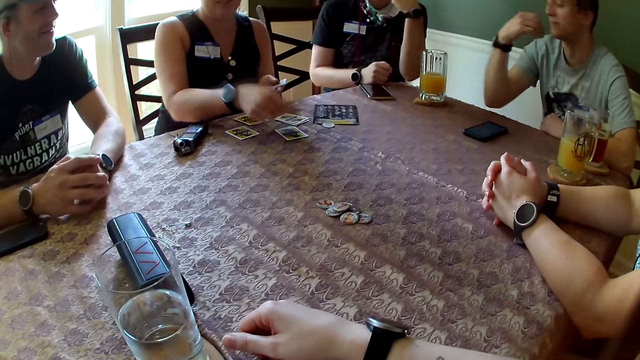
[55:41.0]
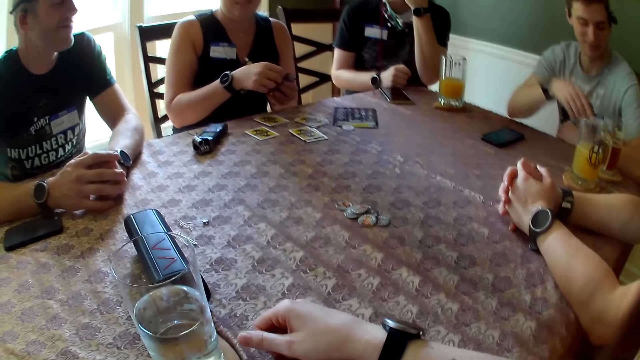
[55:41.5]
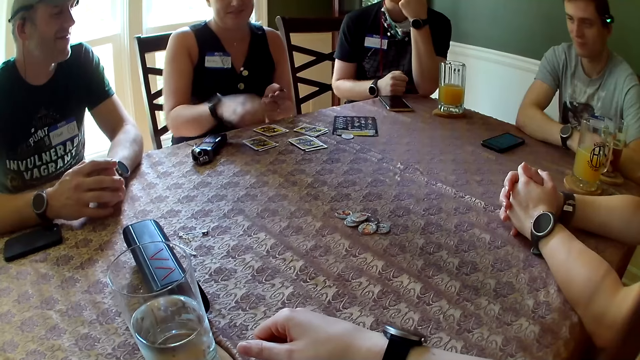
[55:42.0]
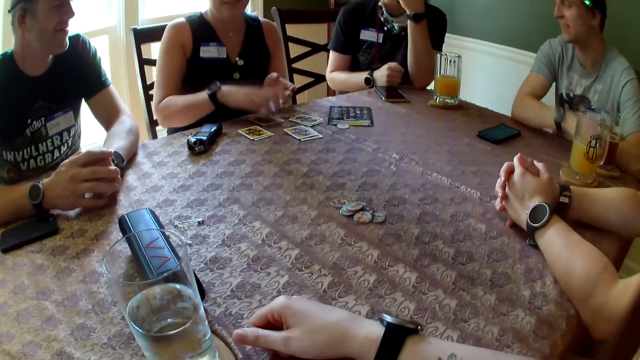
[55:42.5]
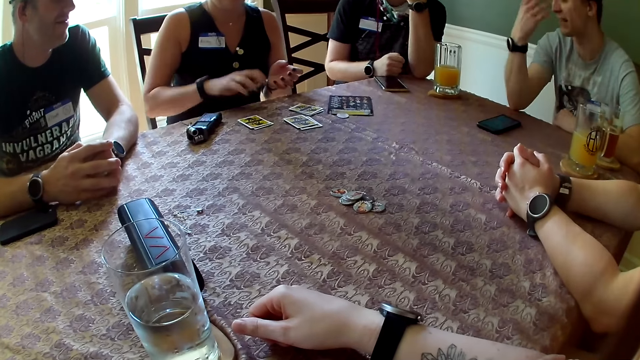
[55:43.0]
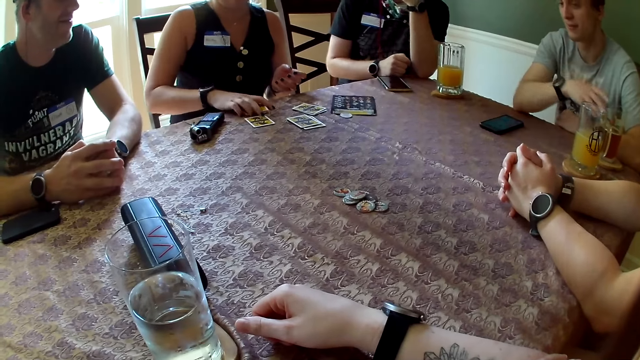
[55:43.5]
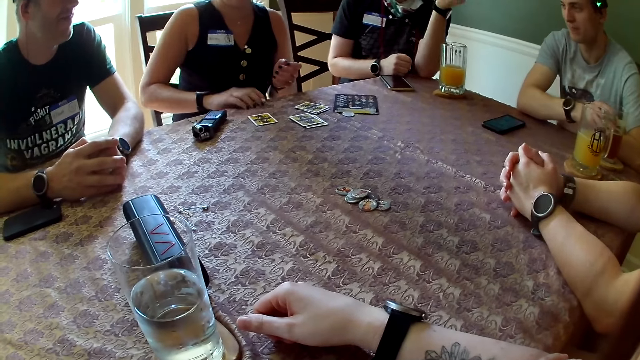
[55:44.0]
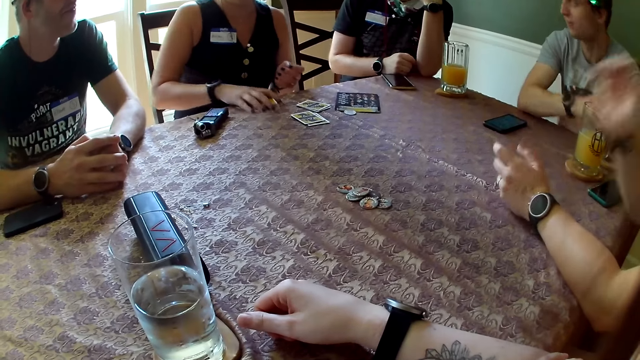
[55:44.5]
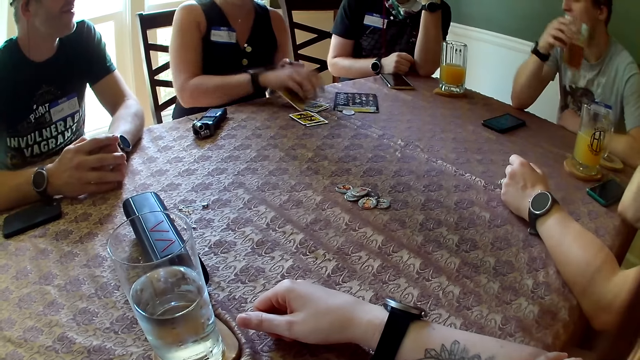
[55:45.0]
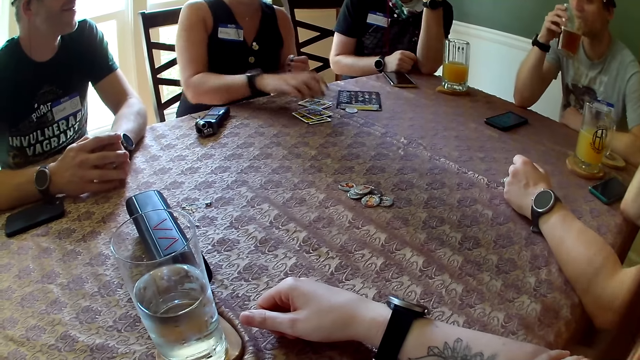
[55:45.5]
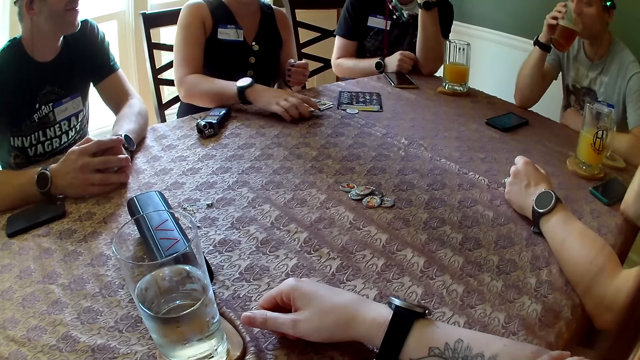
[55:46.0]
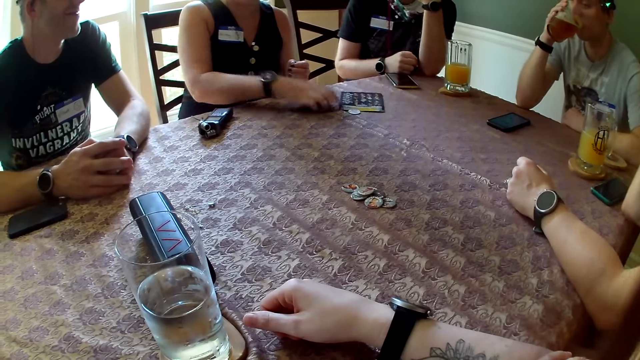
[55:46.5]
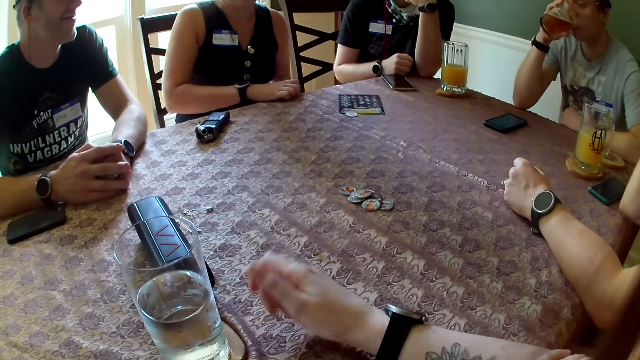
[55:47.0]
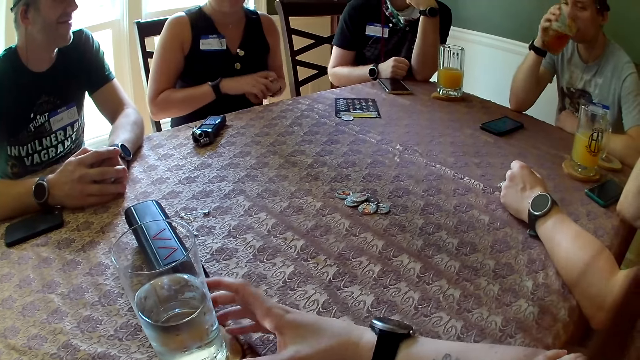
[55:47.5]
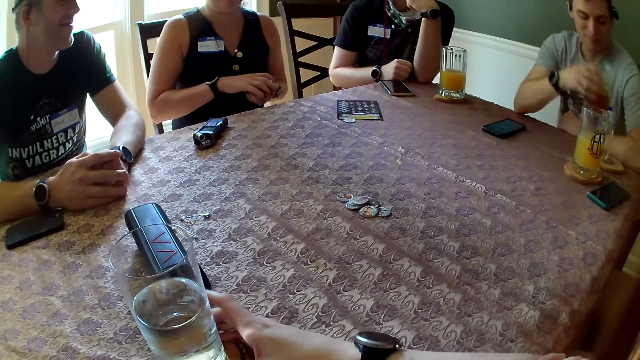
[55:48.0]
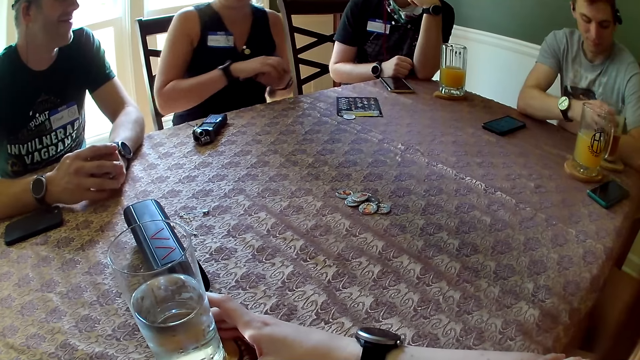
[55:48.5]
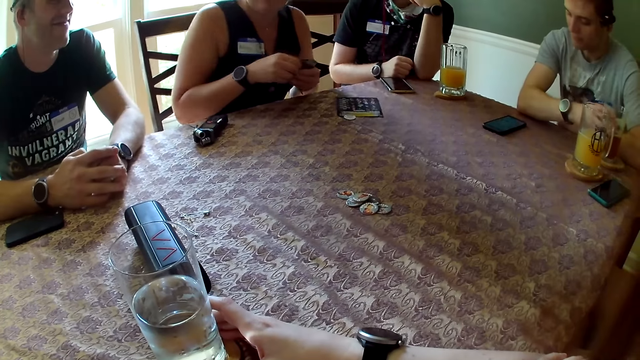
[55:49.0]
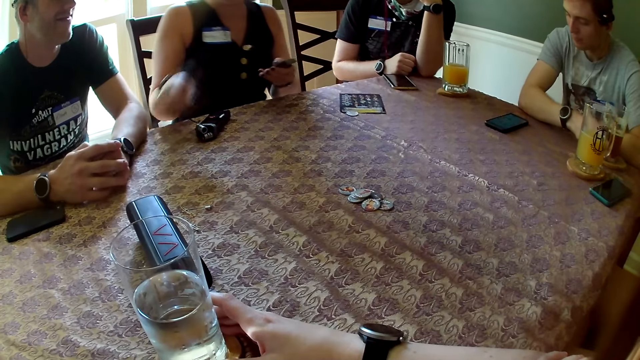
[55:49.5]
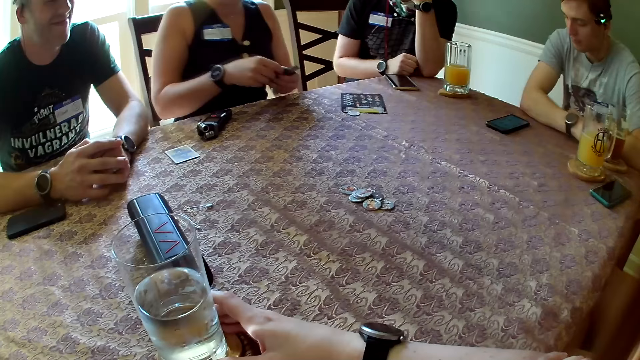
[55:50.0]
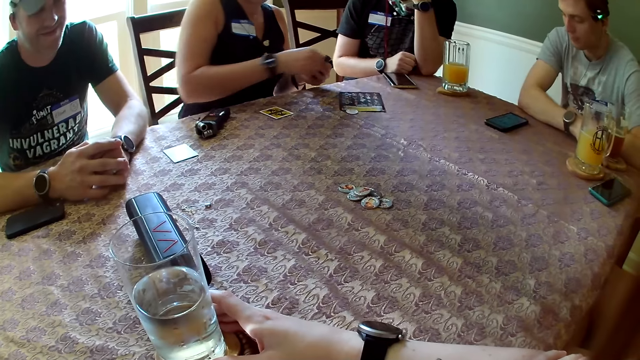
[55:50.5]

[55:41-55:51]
A man converses with another man. The other man picks up the cup of beer on the coaster on the table with his right hand. The other man drinks from the cup in his right hand. A person collects the cards from the table. The camera wearer holds the glass of water on the table with her right hand. The other man puts the cup of beer on the coaster on the table. The person arranges the cards on the table. A woman drops a card on the table. The woman drops a card on the table again.

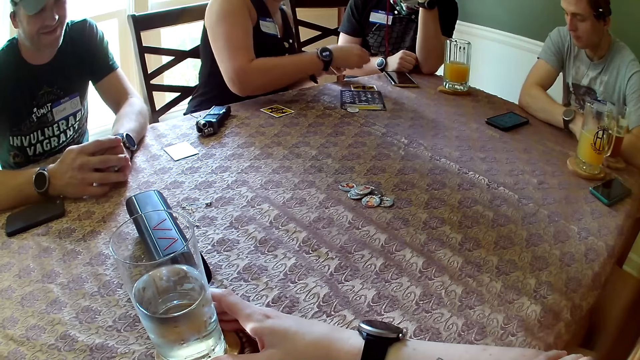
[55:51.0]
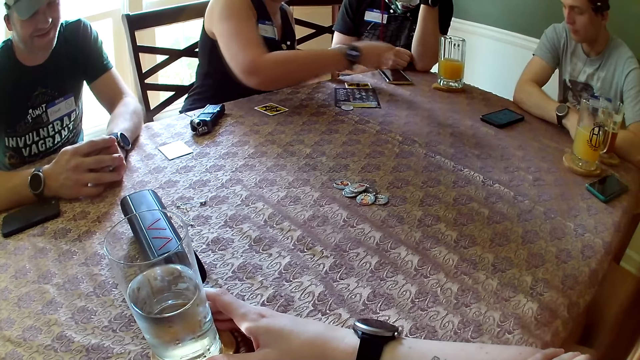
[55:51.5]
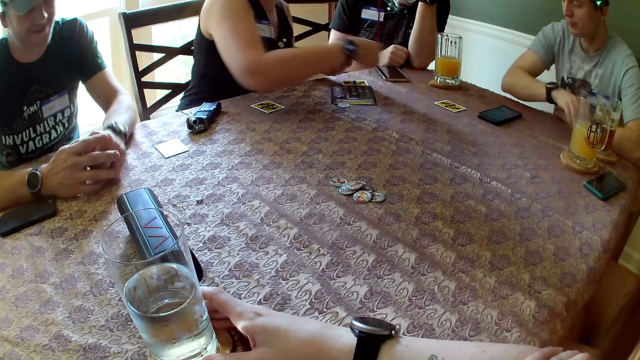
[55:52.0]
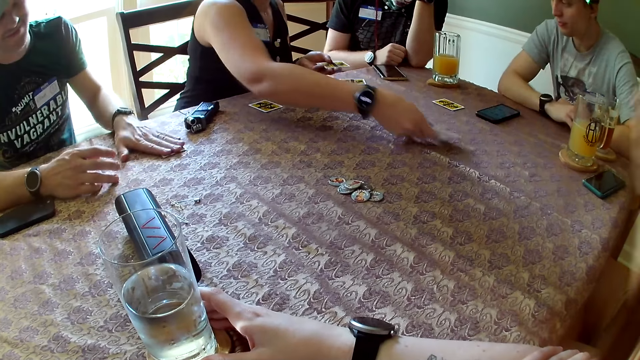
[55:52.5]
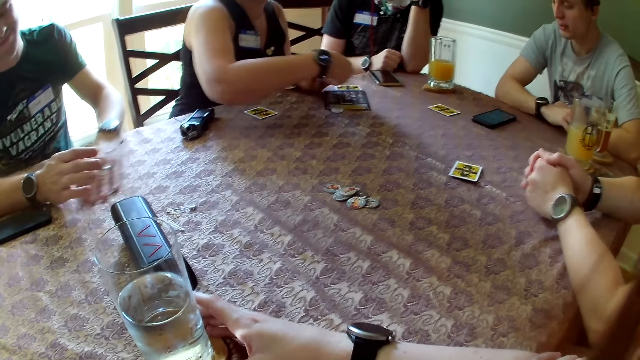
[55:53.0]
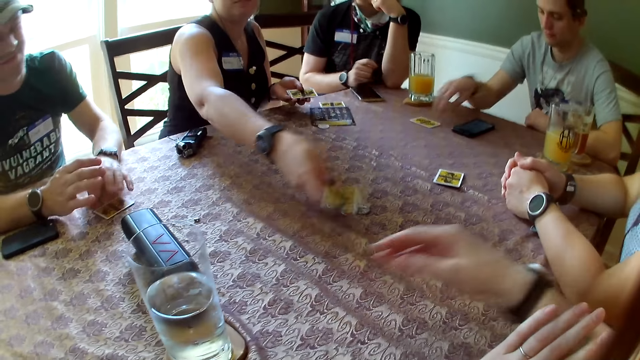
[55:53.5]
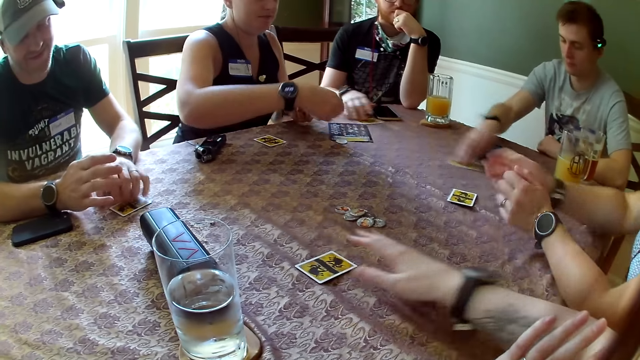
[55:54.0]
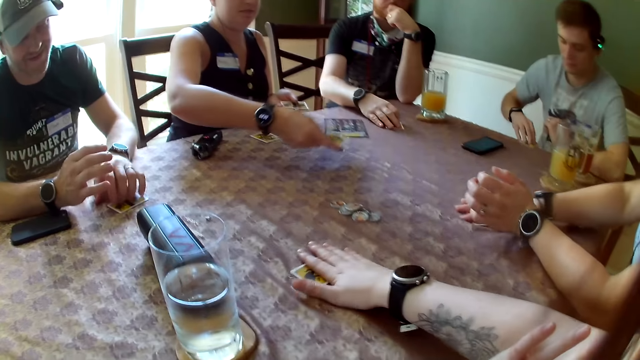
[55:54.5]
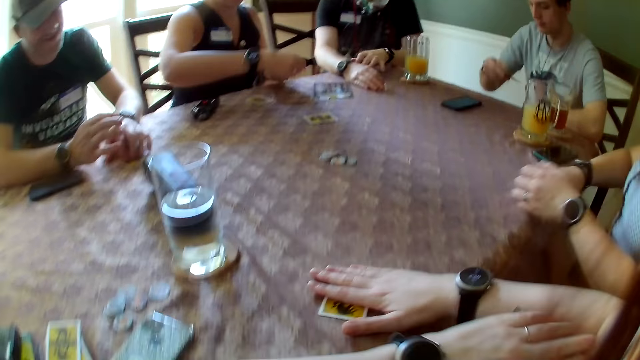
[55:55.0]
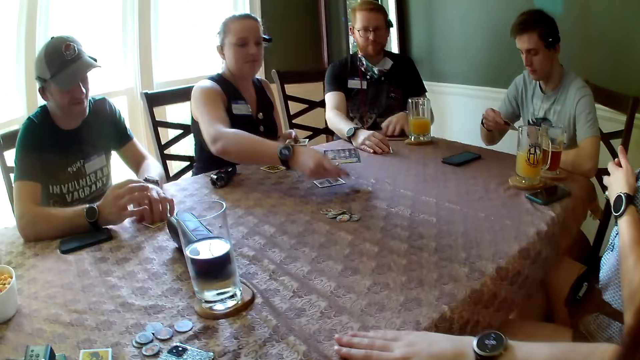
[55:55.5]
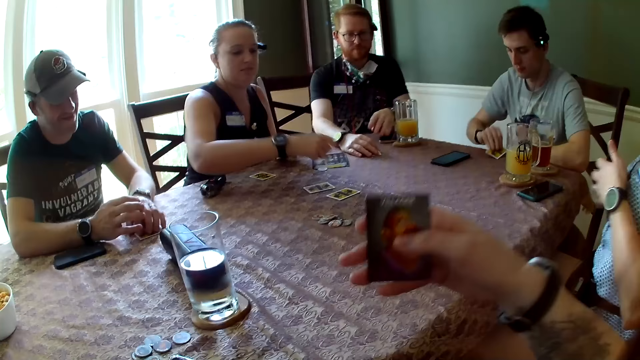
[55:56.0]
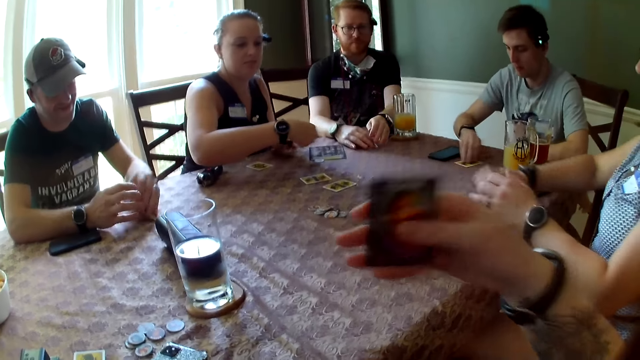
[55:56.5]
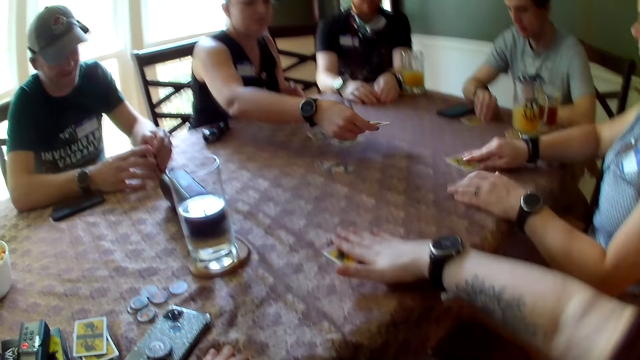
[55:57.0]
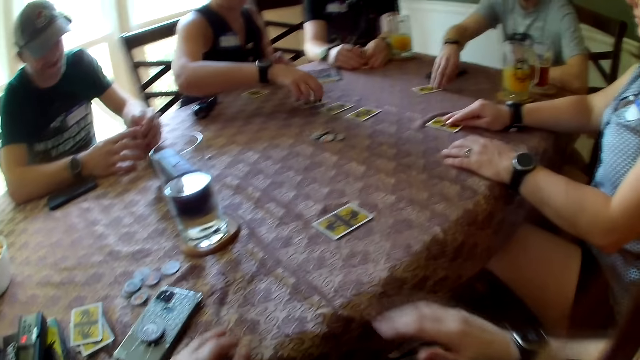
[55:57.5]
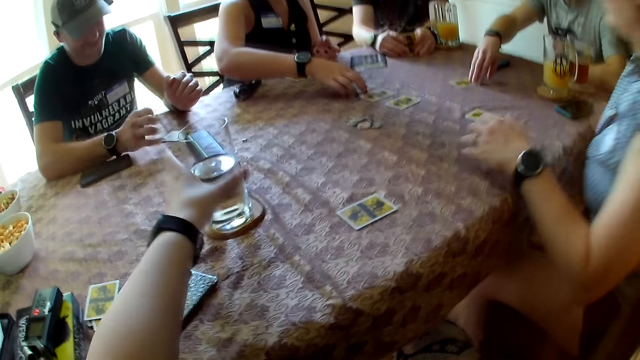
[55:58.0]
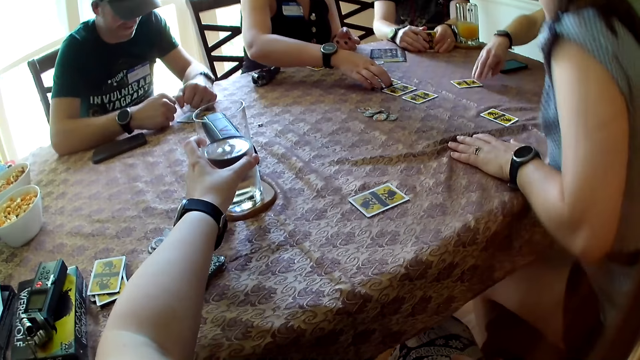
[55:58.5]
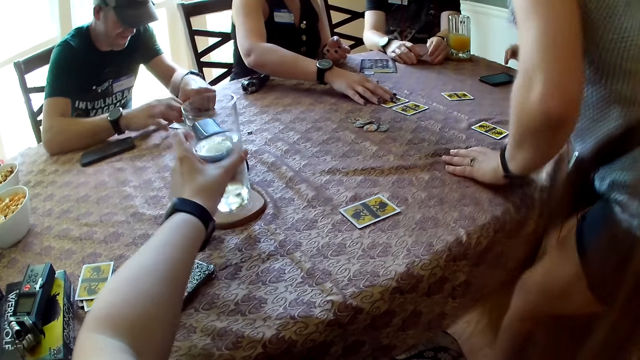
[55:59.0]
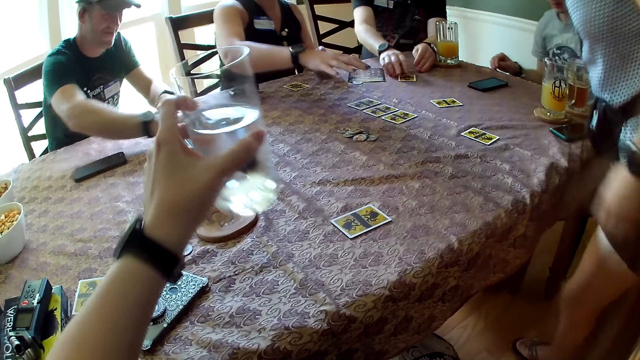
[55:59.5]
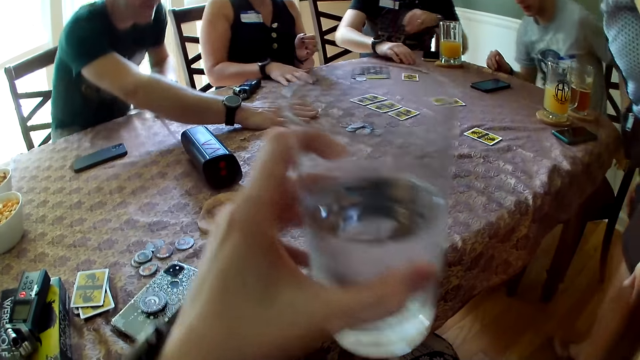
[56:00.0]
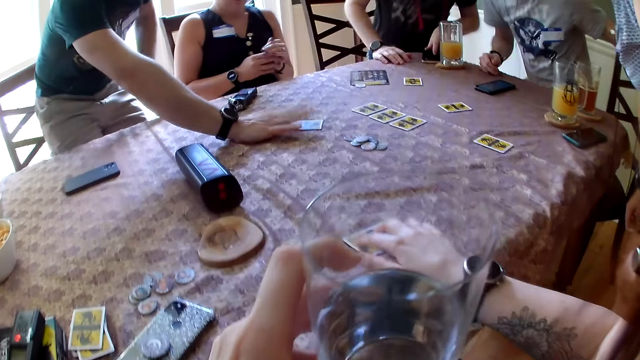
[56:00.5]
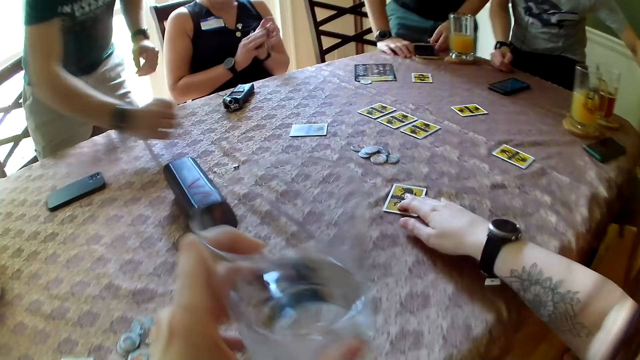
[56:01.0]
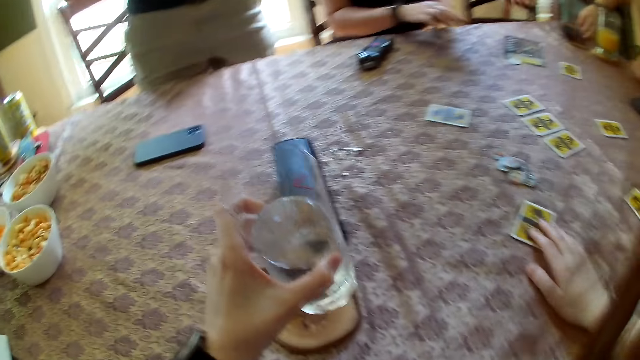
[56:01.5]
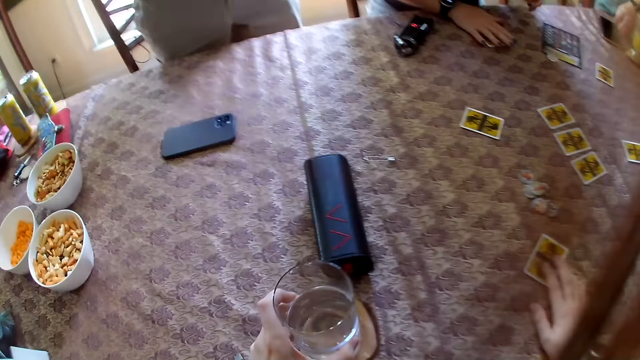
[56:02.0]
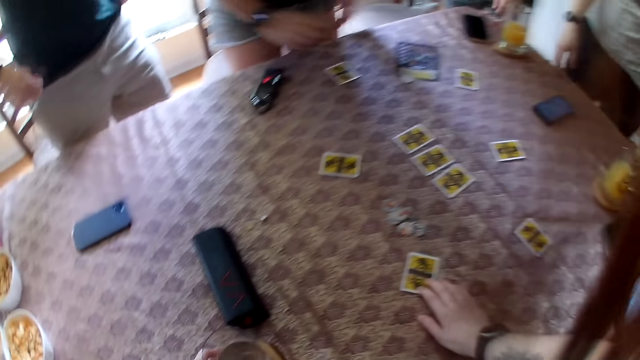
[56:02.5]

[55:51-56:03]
A woman drops a card on the table. The woman drops a card on the table again. A man drags a card on the table towards himself with his left hand. The woman drops a card on the table. The man taps the card on the table with his left hand. Another man picks a card on the table with his right hand. The first woman drops a card on the table. A third man drags a card on the table towards himself with his right hand. Another woman picks up a card on the table with her right hand. The camera wearer drags the card on the table towards herself with her right hand. She picks the card from the table. The first woman arranges cards at the center of the table with her right hand. The second man checks the card on the table with his left hand. The third man adjusts the phone on the table with his right hand. The other woman checks the card in her hands. The camera wearer checks the card in her right hand. The second man puts the card in his right hand face down on the table. The first man opens the card on the table with his left hand. A person pushes the card on the table. Another person pushes the card on the table. A third person pushes the card on the table. A fourth person pushes the card on the table. A fifth person pushes the card on the table. The other woman puts the card in her right hand face down on the table. The fifth person stands up. The camera wearer puts the card in her right hand face down on the table. The first man puts the card in his hands face down on the table. The other woman converses with the third man. The camera wearer picks up the glass of water on the table with her left hand. The other woman stands from her chair. The third man checks the card on the table with his hands. The first woman adjusts the card at the center of the table with her right hand. The first man stands from his chair. The first man moves the card towards the center of the table with his right hand. The second man stands from his chair. The first person stands up. The second person stands up. The third person stands up. The camera wearer pushes the card on the table. The third man stands from his chair. The camera wearer adjusts the card on the table with her right hand. She puts the cup of water in her left hand on the table. She stands from her chair. The first woman puts the card in her right hand on the table. The first woman stands from her chair.
